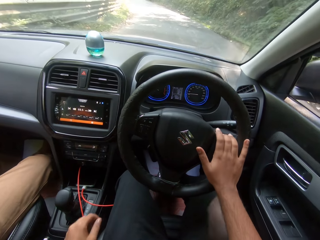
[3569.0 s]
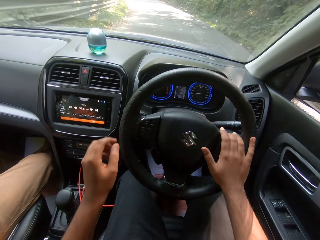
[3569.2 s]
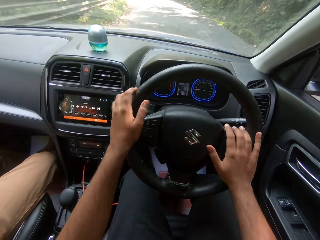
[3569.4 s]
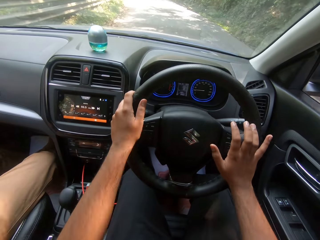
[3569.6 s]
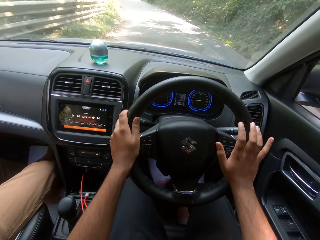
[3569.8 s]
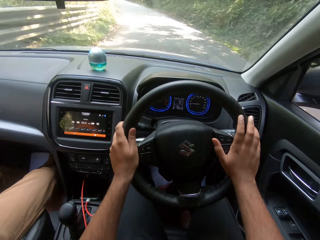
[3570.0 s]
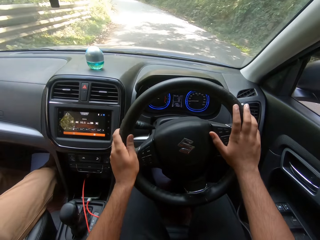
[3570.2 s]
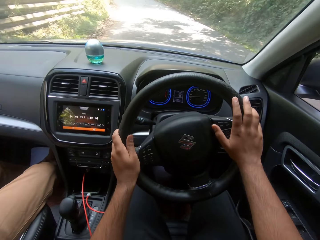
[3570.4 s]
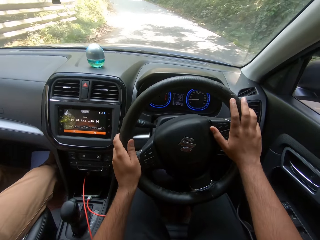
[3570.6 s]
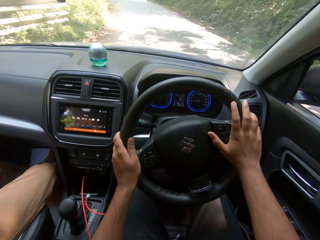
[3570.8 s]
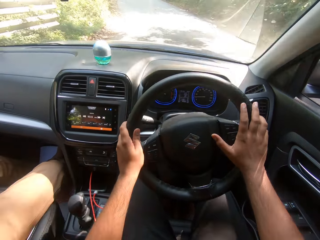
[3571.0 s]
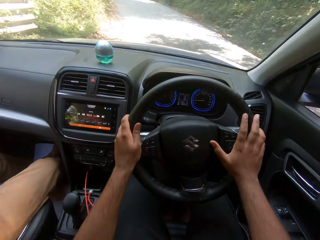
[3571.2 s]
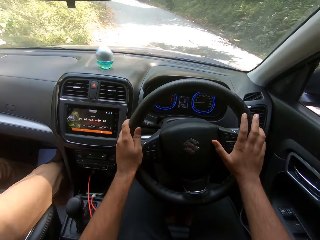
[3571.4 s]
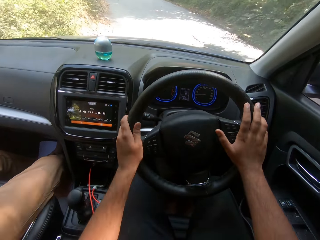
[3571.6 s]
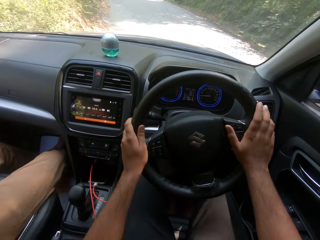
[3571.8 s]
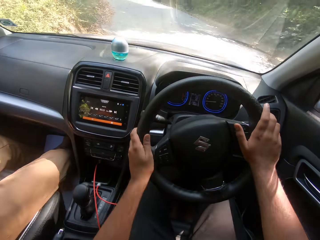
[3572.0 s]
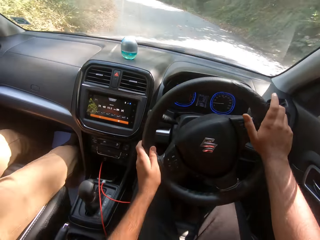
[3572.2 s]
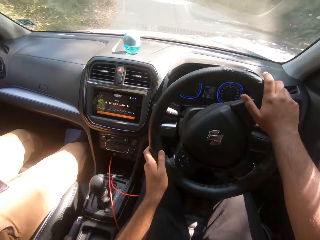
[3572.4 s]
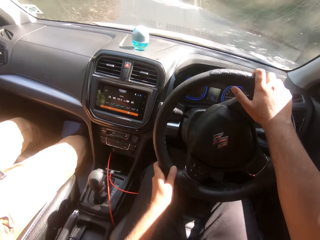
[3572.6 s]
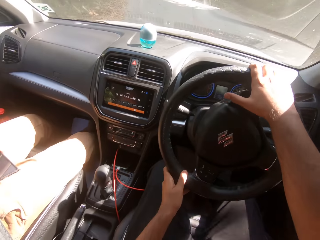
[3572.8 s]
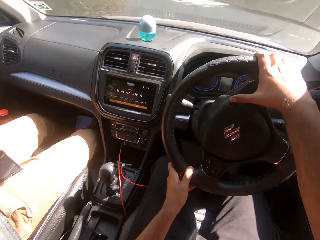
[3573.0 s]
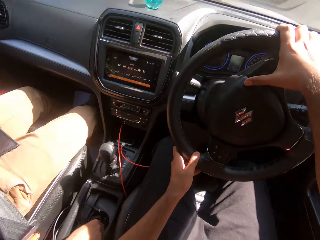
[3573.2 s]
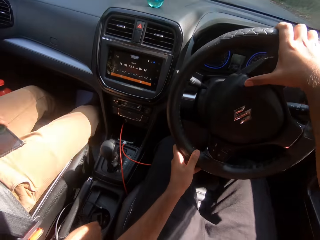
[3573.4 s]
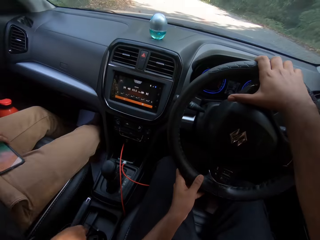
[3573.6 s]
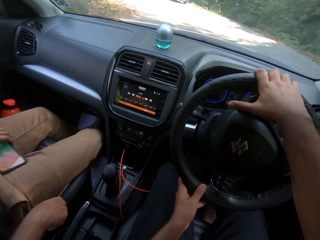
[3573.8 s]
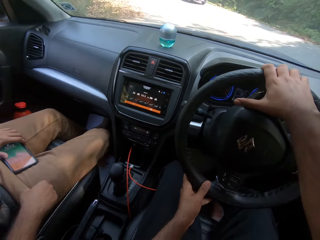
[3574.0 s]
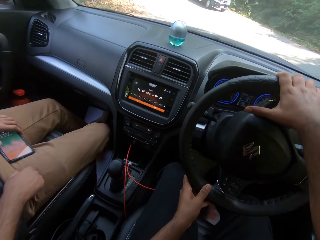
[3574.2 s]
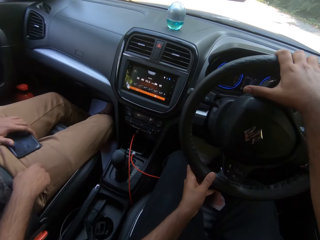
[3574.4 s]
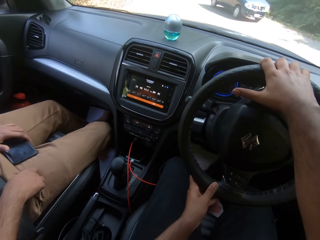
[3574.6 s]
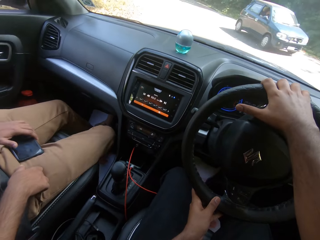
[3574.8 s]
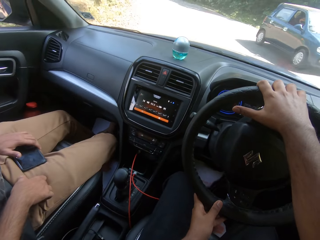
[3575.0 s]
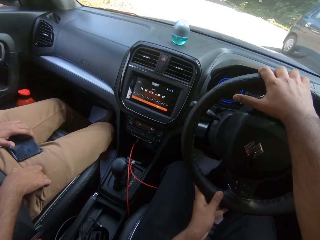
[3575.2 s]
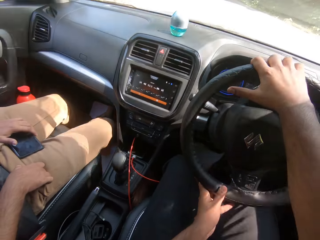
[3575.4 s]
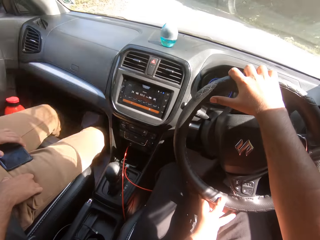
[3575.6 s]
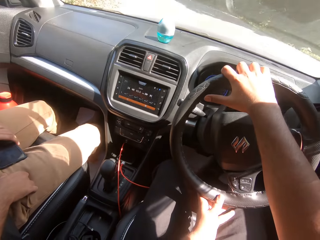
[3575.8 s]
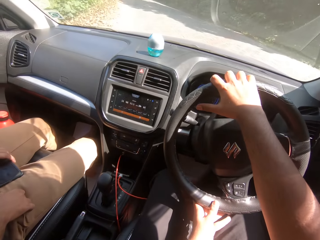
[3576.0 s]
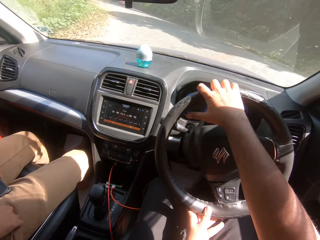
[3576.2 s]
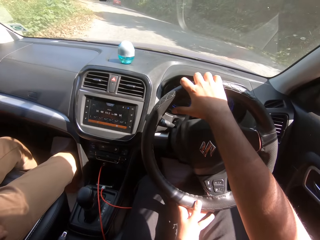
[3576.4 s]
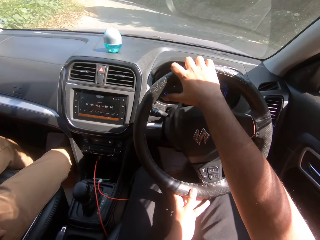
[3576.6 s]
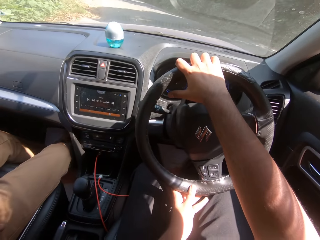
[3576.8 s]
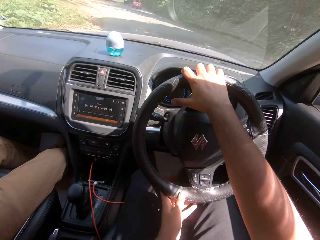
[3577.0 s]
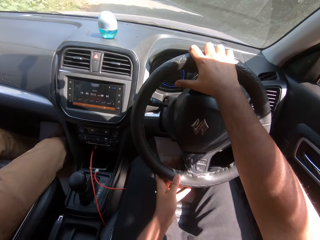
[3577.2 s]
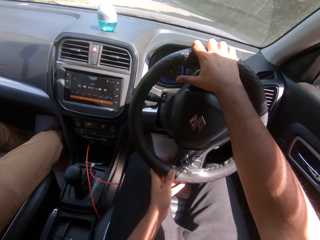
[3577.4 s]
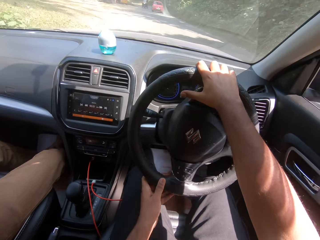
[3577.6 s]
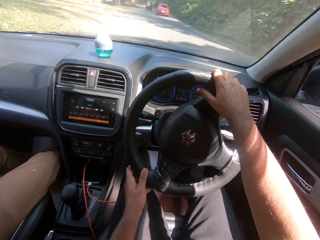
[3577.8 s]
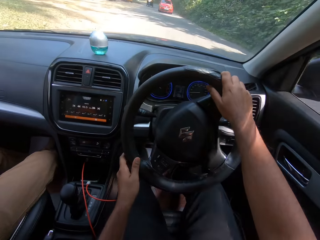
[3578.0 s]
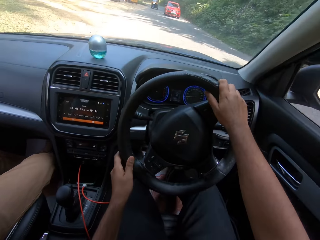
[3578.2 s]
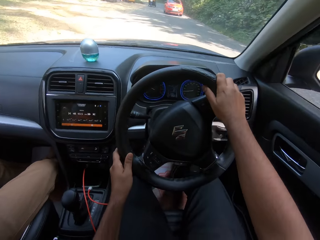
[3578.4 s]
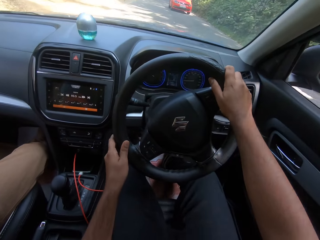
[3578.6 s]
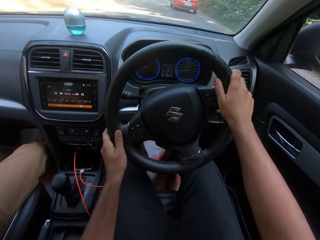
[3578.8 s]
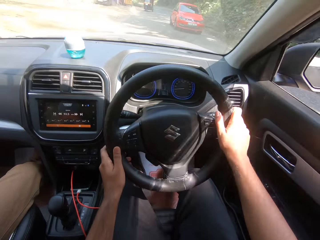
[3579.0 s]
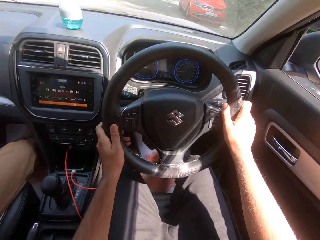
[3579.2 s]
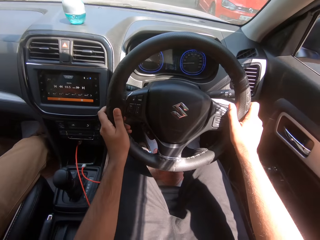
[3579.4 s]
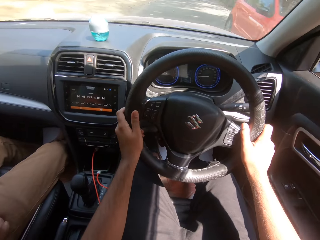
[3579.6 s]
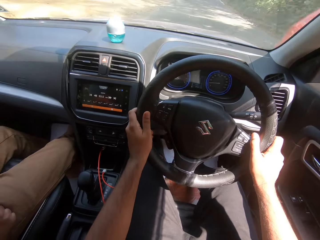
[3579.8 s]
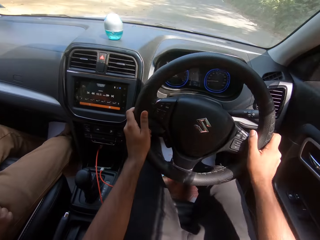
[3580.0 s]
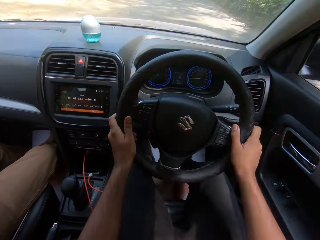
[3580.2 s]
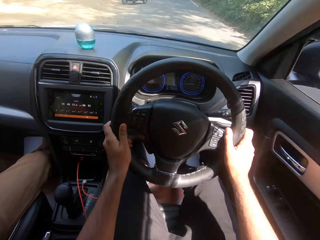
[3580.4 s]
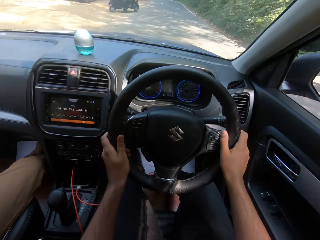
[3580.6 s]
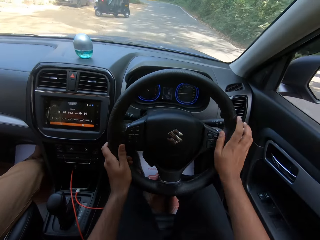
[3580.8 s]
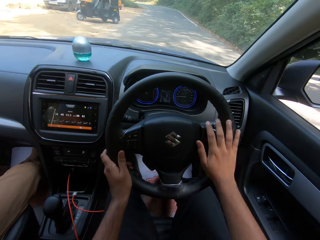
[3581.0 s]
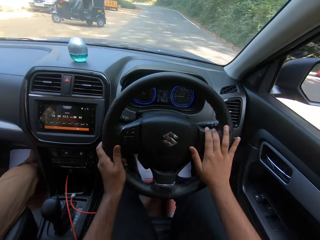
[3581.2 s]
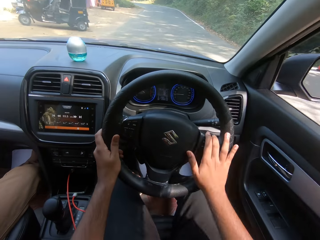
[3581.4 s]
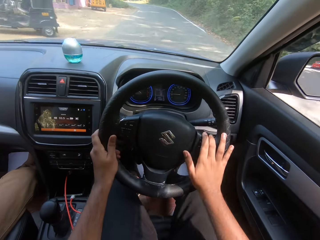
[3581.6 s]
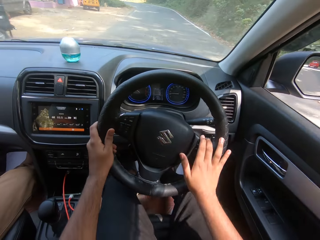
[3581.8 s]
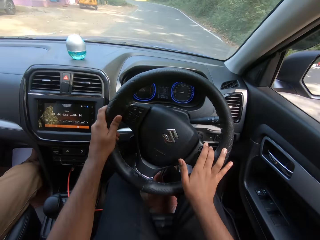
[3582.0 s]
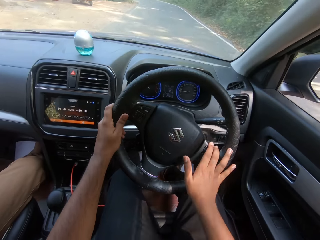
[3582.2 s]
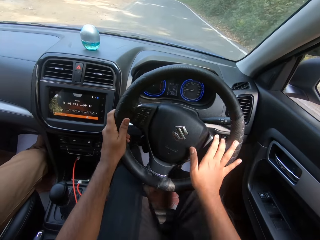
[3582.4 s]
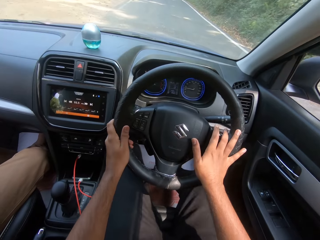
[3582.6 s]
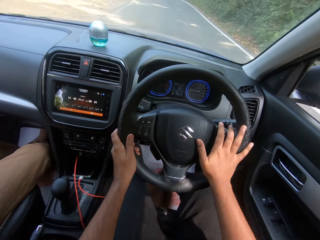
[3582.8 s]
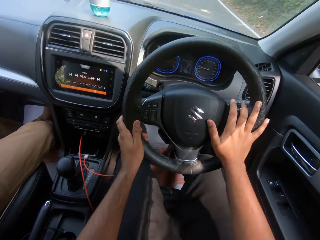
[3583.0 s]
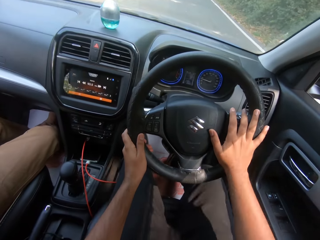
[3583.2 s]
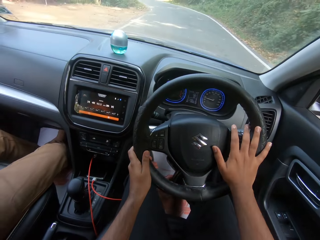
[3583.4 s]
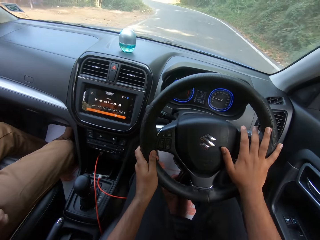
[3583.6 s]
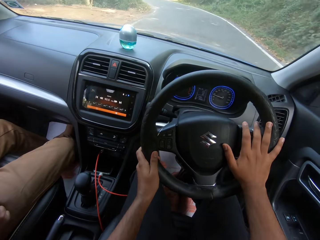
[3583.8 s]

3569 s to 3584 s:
The camera wearer drives the car with his hands on the steering wheel. A man places his left hand on a phone. A car drives past the camera wearer. A car drives past the camera wearer again.

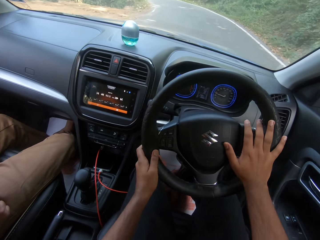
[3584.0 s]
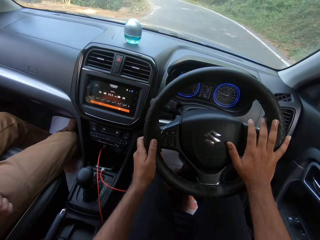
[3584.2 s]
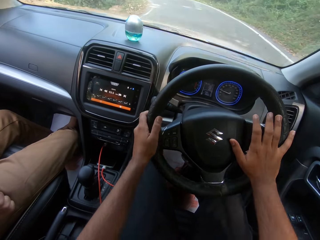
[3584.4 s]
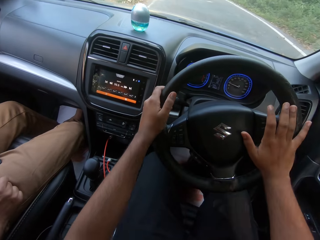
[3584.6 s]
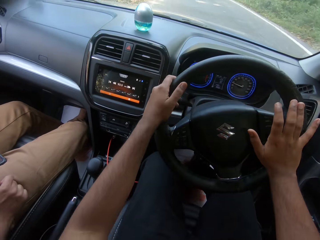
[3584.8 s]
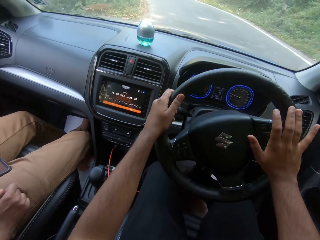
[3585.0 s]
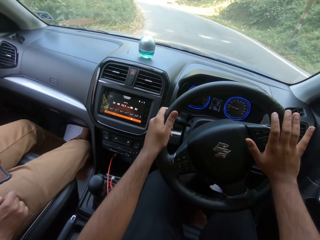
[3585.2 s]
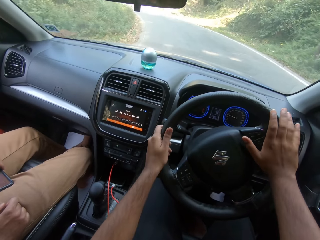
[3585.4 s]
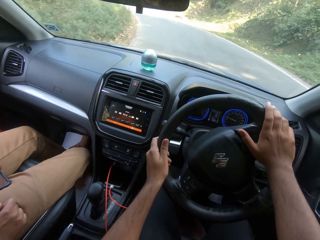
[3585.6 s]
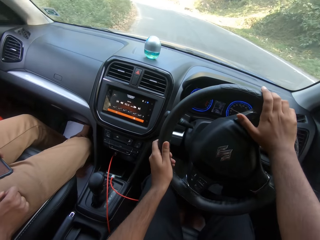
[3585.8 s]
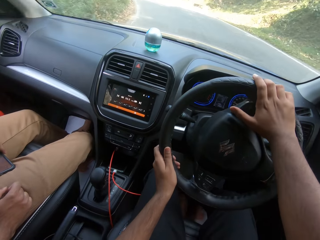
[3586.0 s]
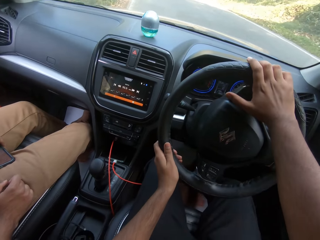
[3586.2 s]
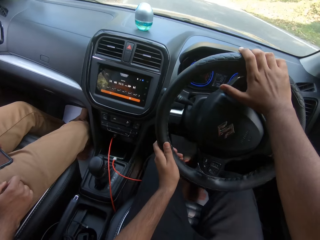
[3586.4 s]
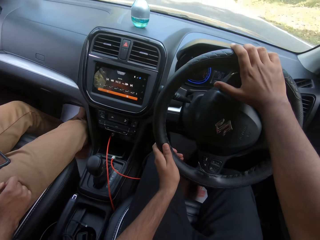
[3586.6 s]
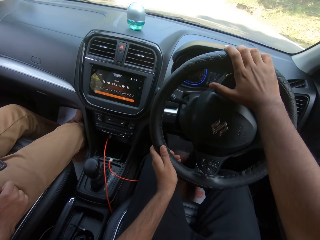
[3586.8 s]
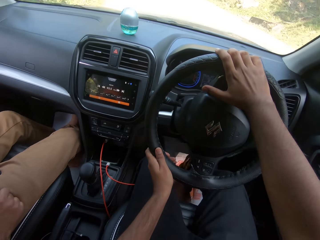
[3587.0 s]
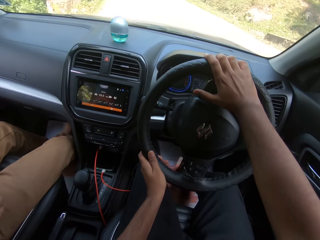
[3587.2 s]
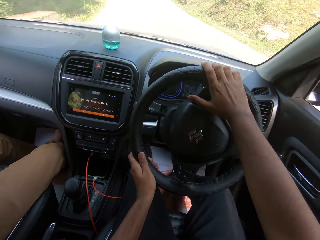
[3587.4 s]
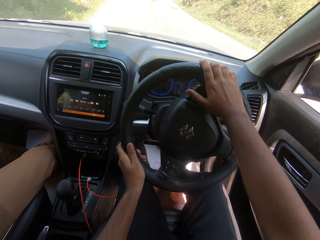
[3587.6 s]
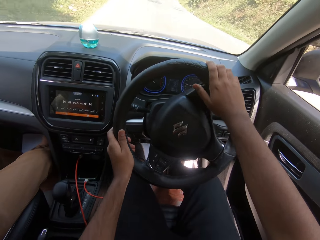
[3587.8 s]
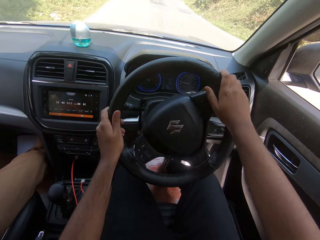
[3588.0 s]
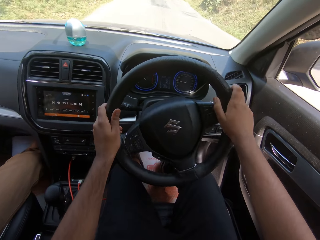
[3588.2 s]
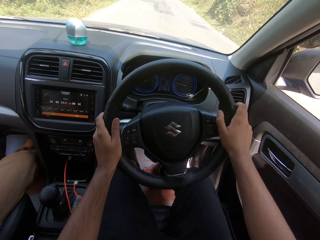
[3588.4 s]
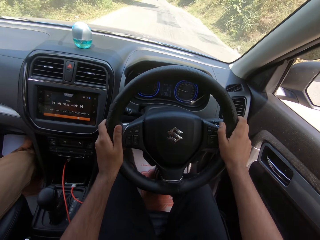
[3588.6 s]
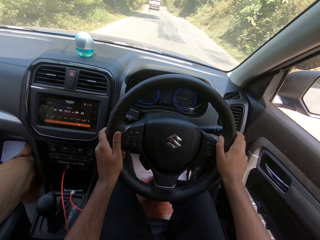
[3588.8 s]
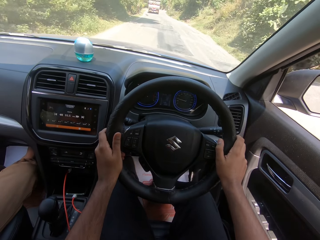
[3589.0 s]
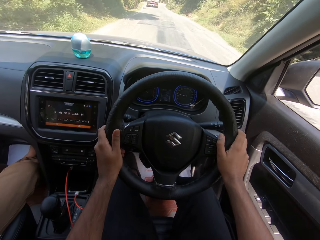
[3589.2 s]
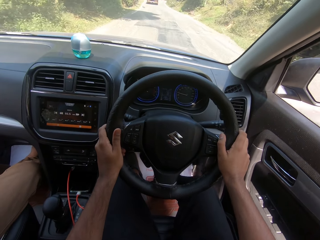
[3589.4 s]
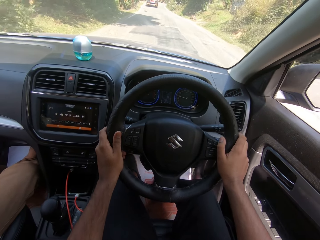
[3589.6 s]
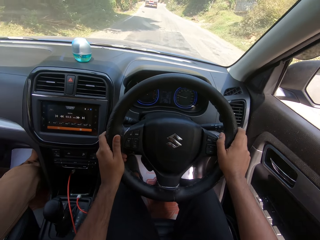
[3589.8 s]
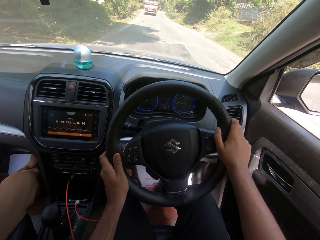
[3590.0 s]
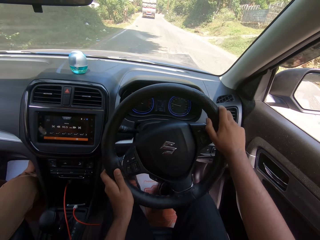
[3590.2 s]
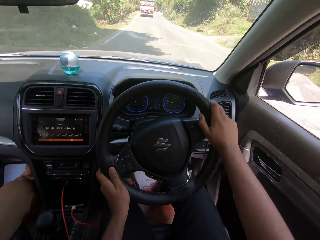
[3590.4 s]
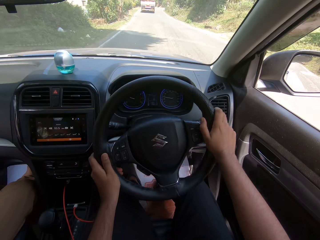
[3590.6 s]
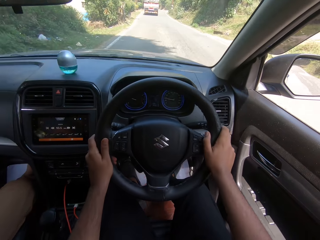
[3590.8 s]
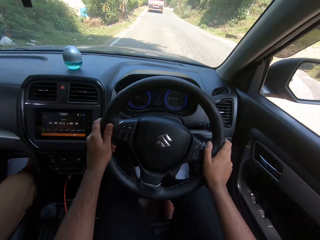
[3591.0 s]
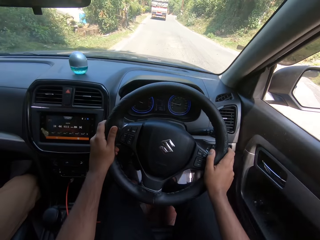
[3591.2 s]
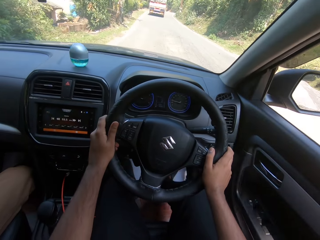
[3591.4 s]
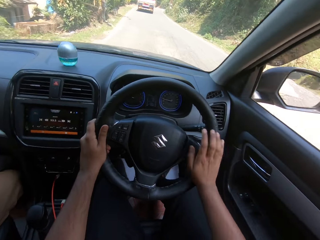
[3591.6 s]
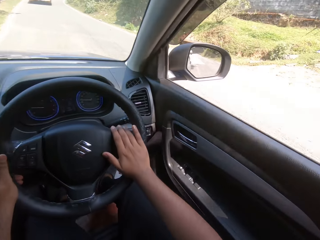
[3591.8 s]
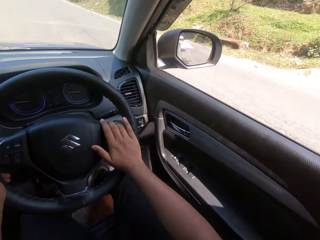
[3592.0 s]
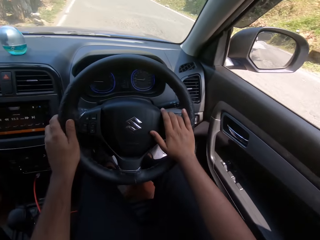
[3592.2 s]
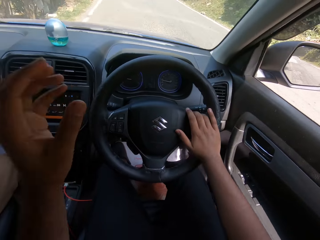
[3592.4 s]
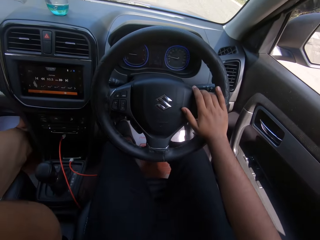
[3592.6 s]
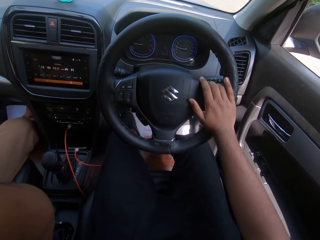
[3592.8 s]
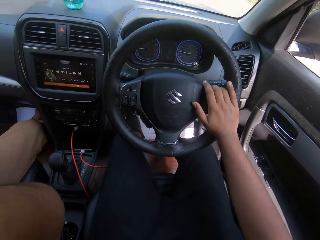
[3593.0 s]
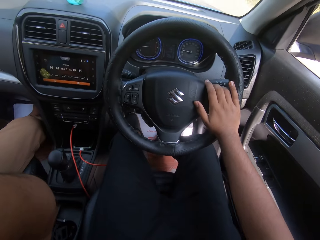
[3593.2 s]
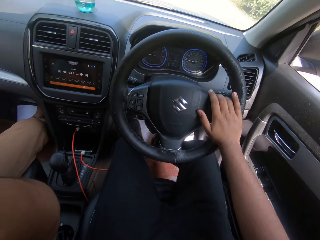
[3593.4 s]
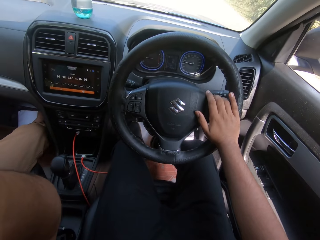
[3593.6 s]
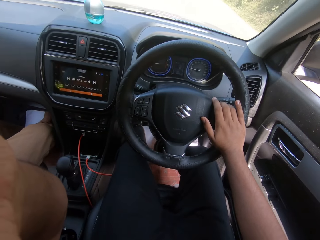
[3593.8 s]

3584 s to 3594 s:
The camera wearer converses with the man. He touches his head.
